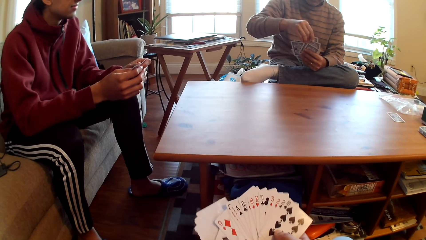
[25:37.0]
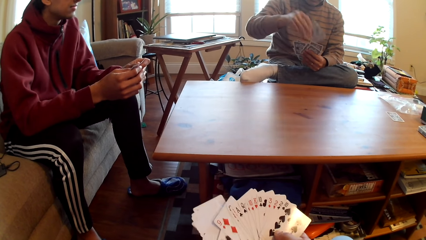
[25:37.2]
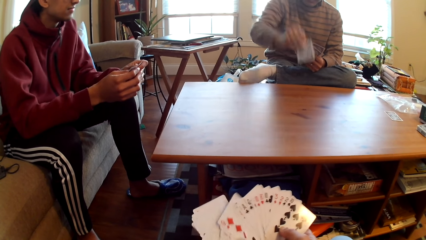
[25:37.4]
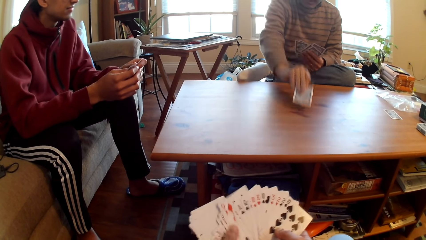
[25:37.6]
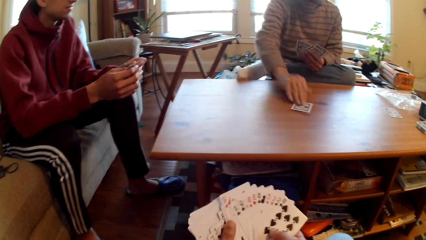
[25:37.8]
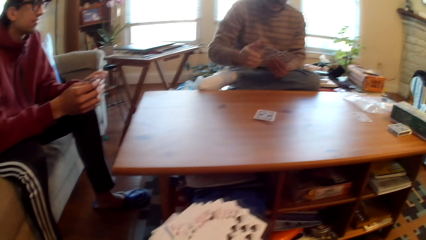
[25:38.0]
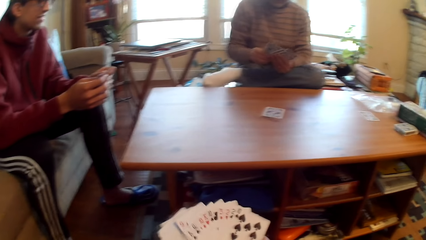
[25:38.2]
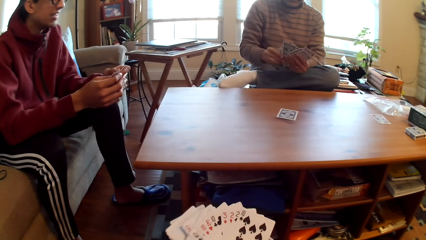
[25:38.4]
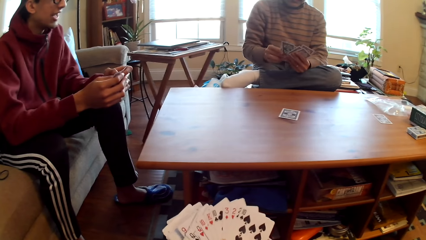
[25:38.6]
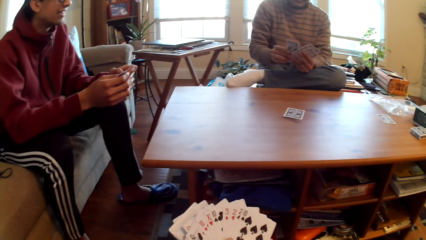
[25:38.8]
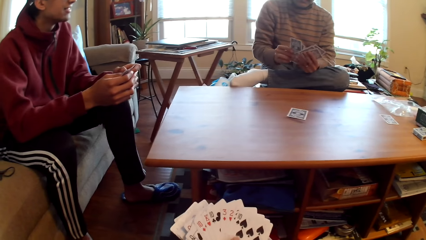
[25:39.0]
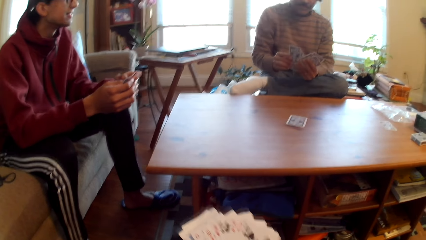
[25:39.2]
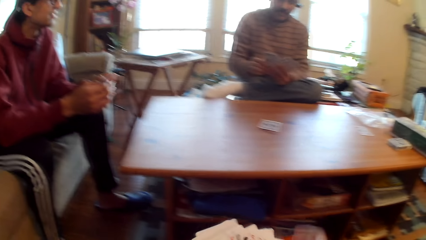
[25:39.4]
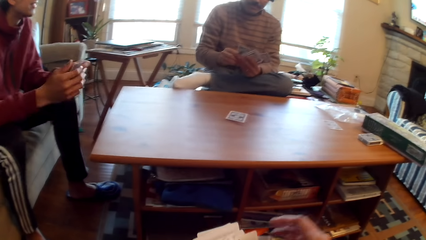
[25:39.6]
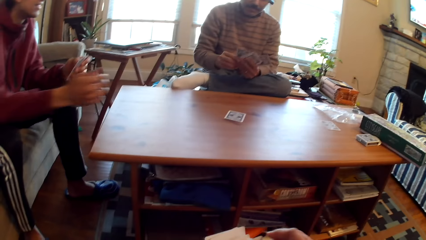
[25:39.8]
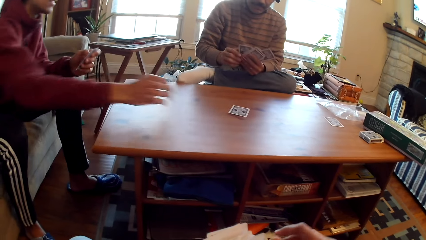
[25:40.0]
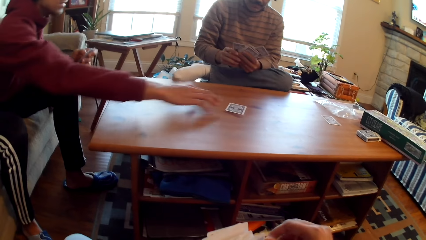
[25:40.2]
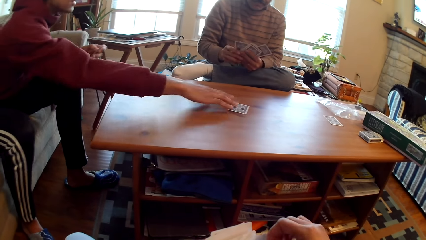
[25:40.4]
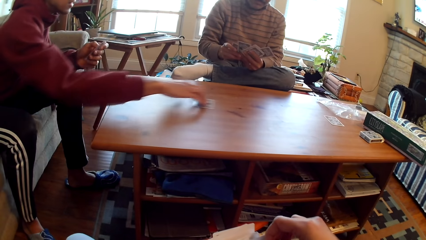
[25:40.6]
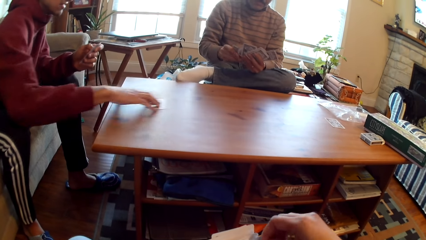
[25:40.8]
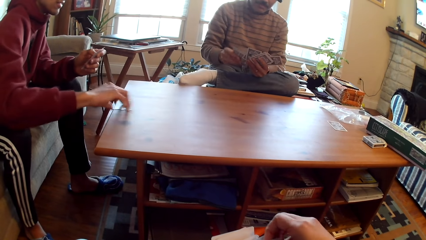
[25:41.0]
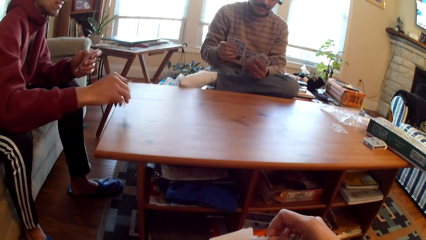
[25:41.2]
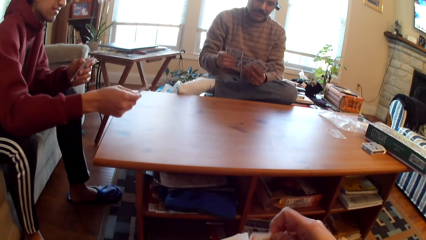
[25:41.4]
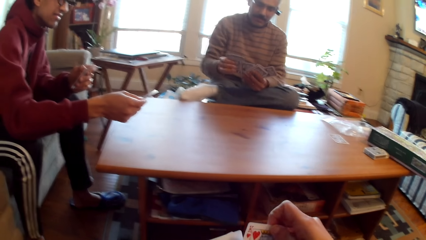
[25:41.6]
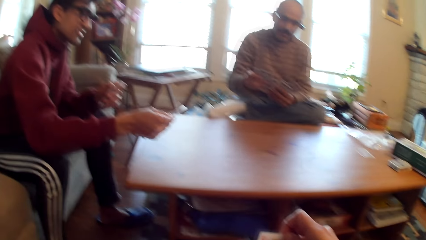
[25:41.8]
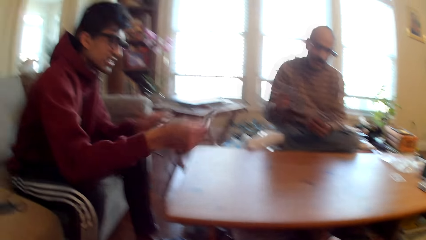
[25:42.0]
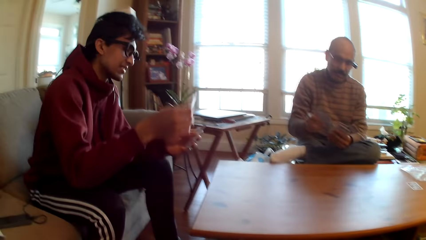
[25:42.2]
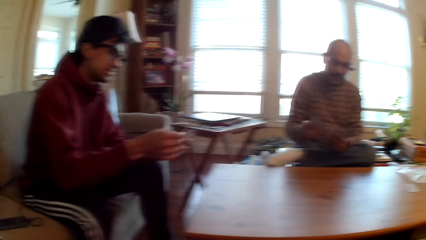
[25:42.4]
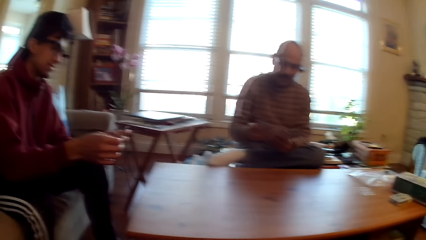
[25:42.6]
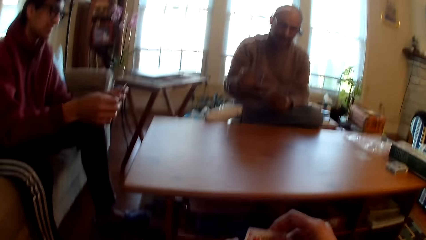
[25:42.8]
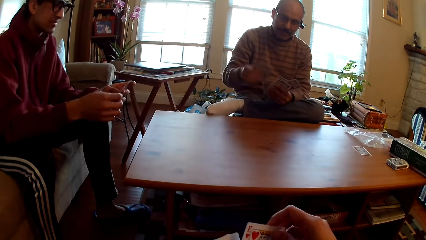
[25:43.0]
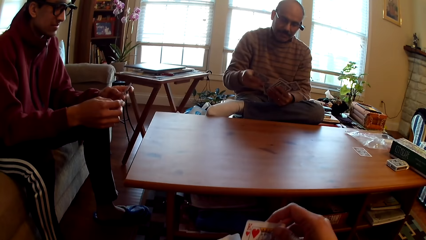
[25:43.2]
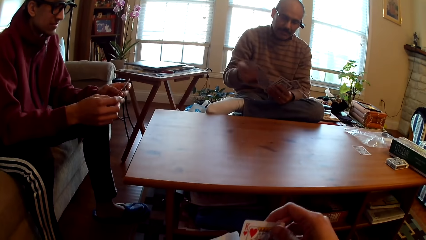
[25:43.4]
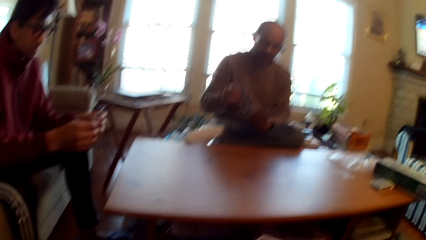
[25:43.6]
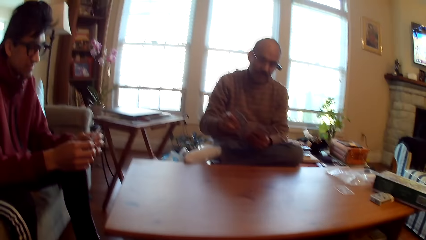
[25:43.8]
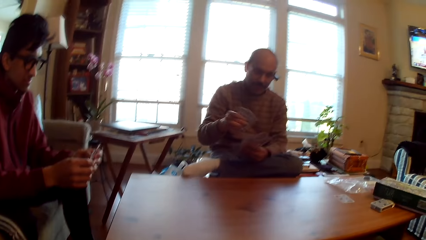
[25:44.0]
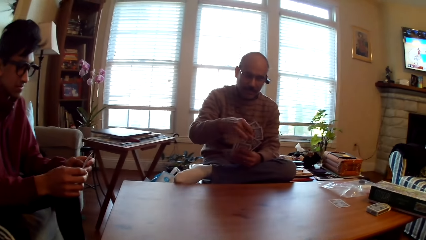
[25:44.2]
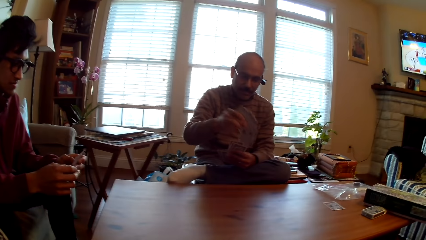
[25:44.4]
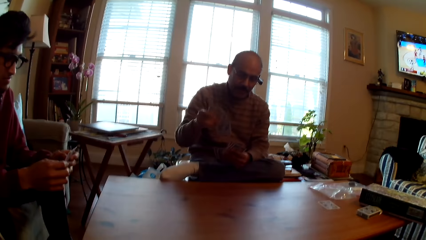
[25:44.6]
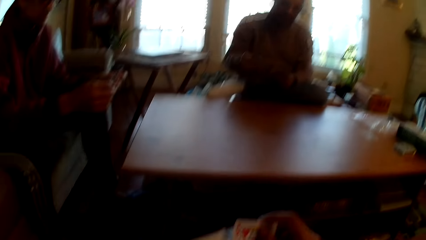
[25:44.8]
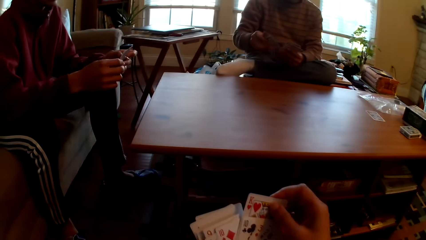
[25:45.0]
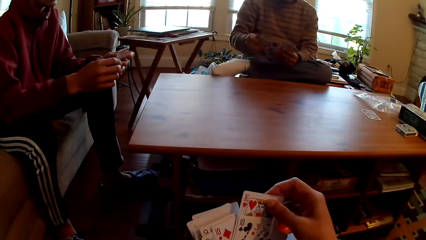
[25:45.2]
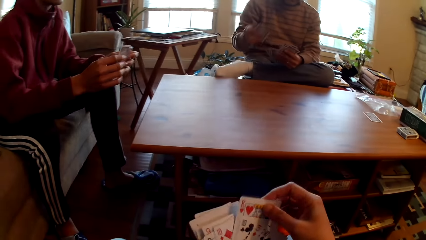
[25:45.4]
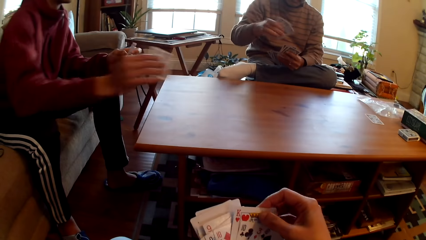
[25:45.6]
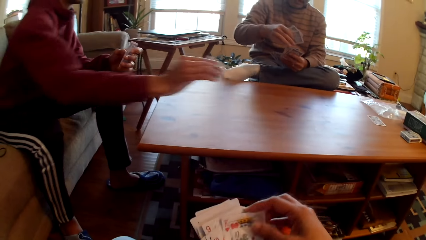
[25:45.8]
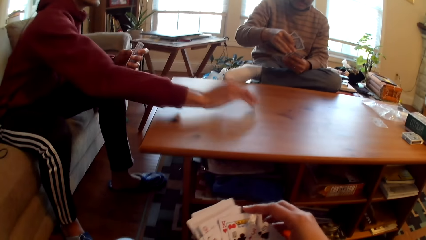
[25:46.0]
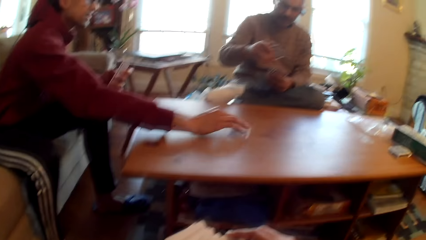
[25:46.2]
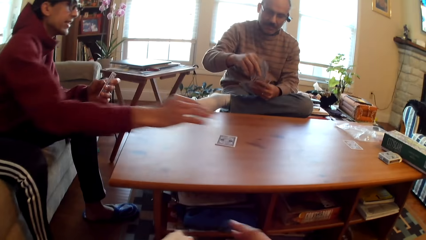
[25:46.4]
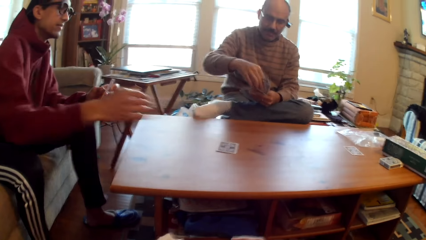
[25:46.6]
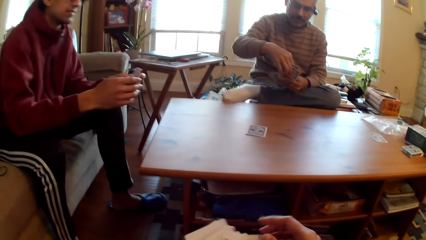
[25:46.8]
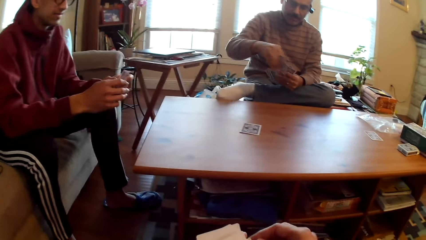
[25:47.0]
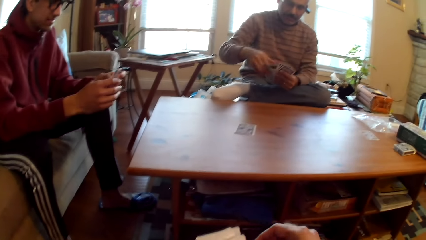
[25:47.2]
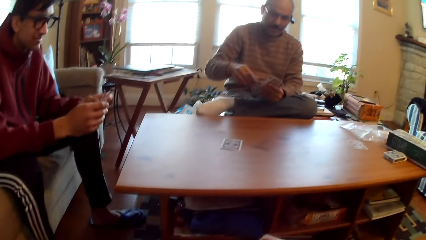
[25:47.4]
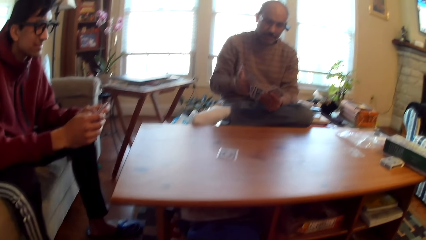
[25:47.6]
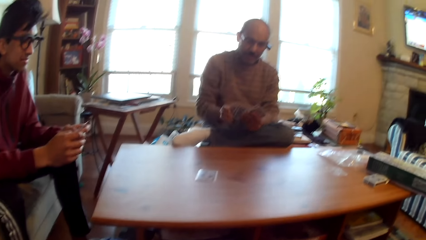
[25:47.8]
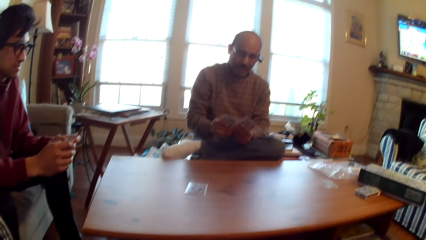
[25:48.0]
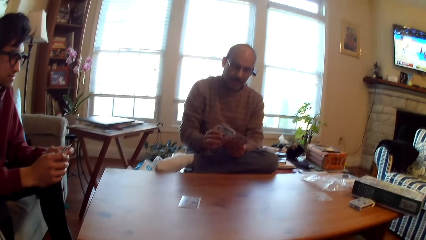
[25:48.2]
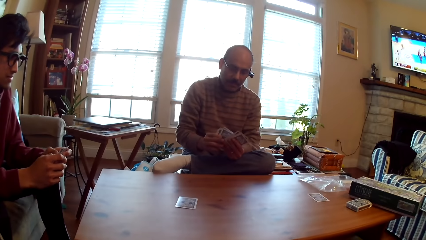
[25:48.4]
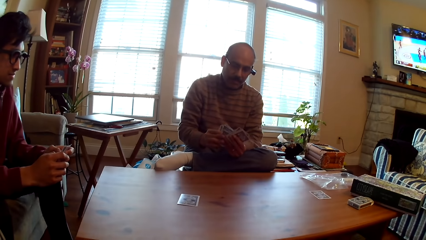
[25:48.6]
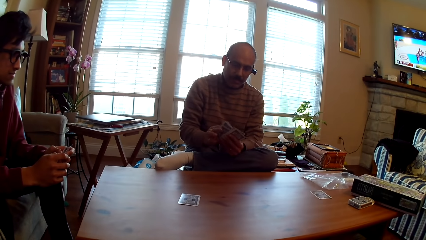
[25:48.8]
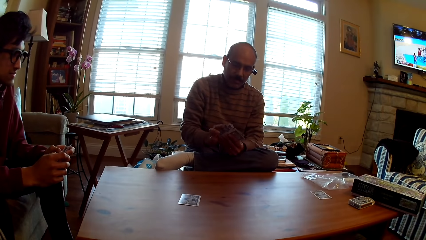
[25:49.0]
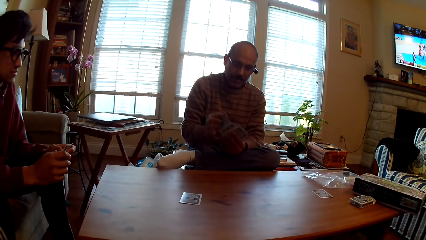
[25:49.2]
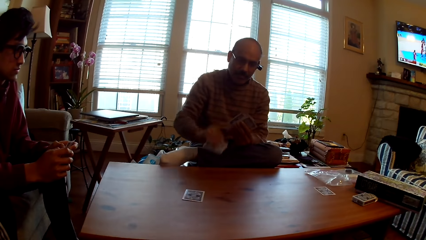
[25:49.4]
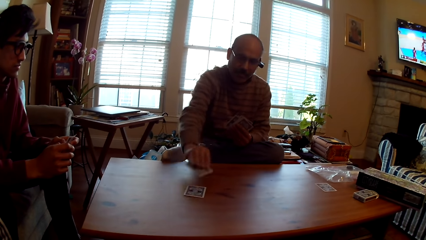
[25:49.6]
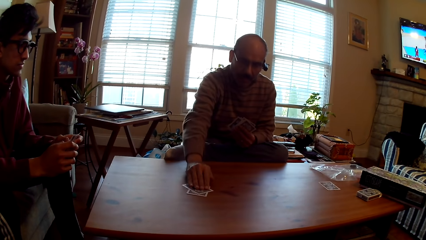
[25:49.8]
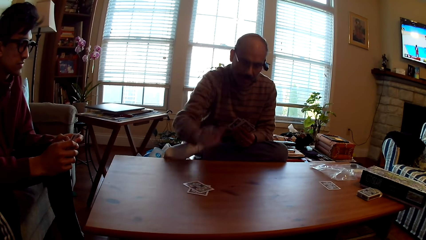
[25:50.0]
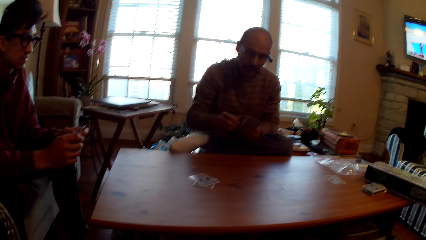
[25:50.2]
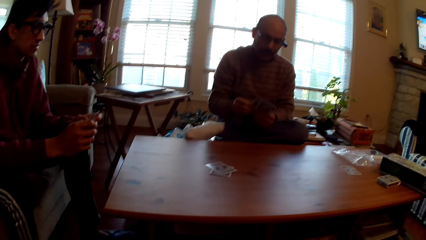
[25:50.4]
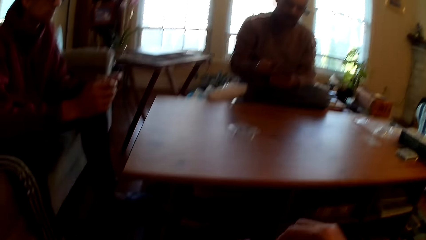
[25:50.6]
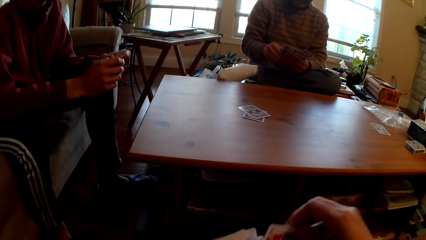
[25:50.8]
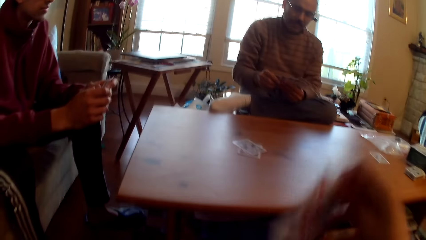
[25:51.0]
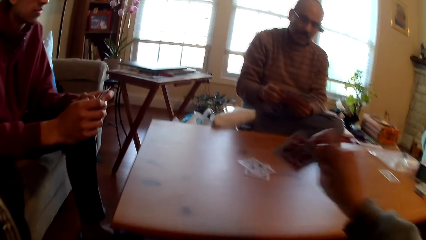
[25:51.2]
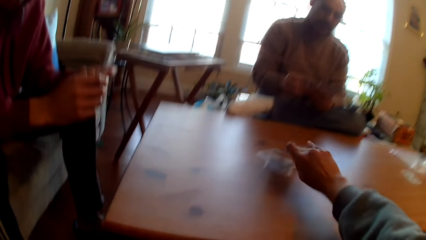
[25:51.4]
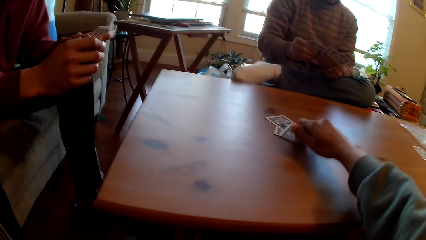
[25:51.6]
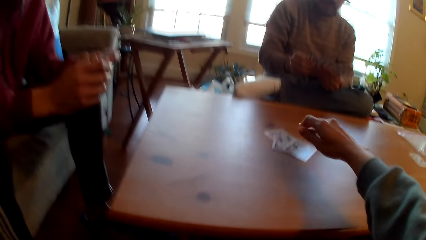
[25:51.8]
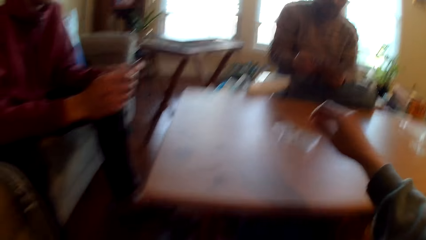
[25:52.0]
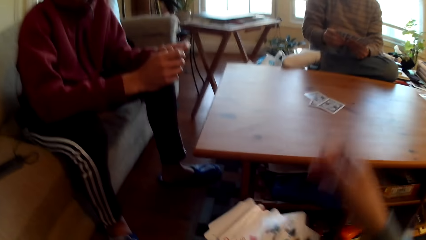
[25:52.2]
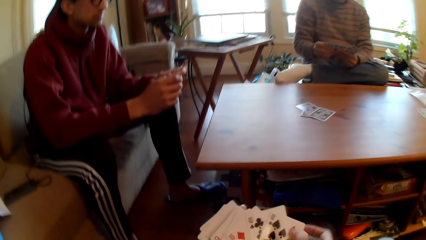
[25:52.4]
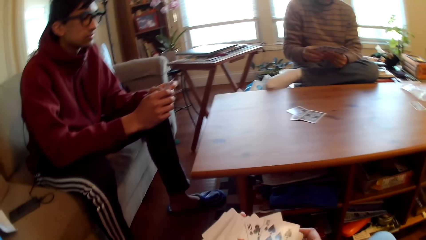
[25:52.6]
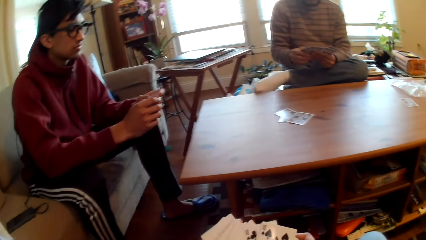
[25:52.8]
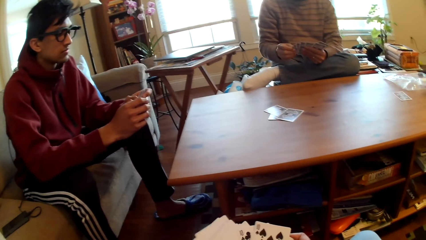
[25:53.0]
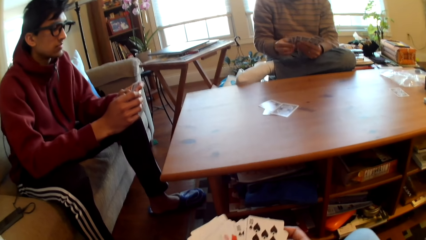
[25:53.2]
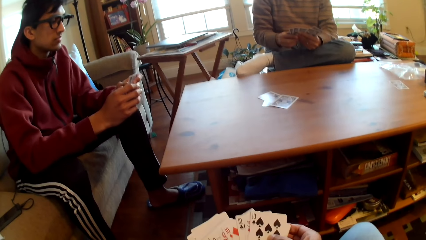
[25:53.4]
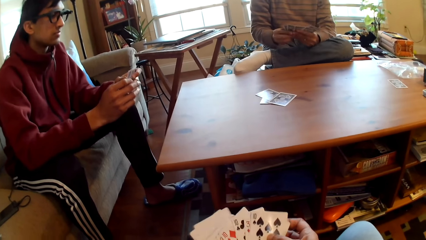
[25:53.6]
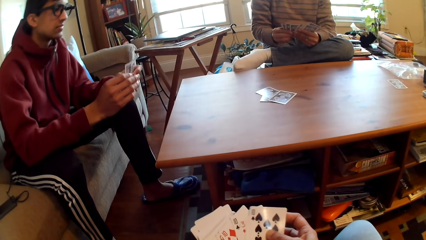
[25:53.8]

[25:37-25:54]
A person plays poker. A man puts the card on the table. The person picks a card. The person selects cards. Another person plays poker. The first person puts the card on the table. The man puts the card on the table. The first person plays poker. The camera wearer plays poker.
